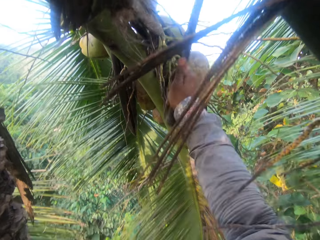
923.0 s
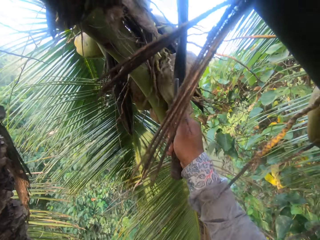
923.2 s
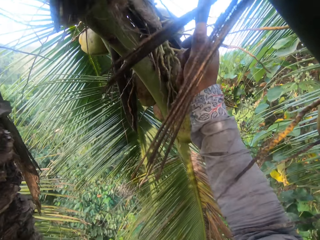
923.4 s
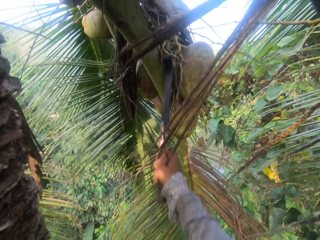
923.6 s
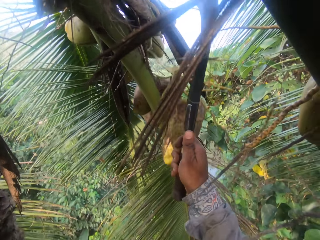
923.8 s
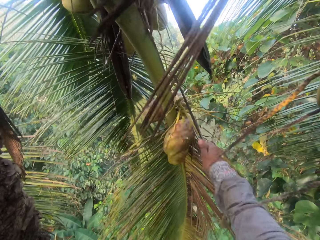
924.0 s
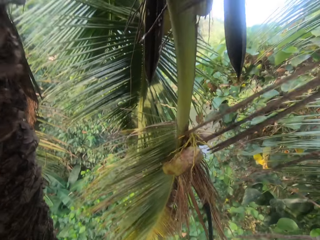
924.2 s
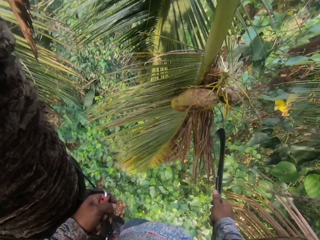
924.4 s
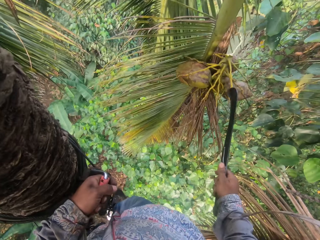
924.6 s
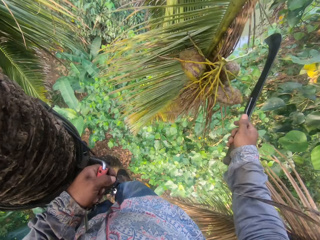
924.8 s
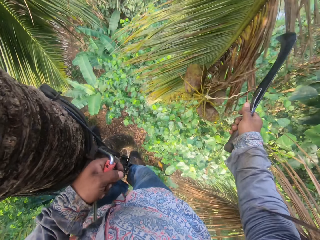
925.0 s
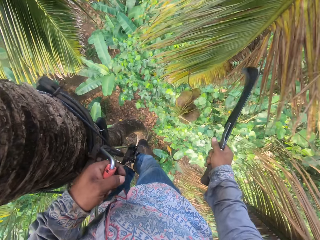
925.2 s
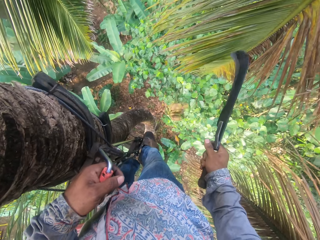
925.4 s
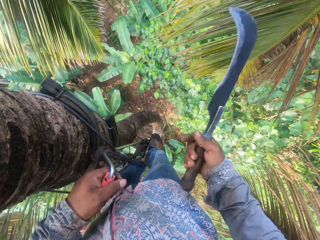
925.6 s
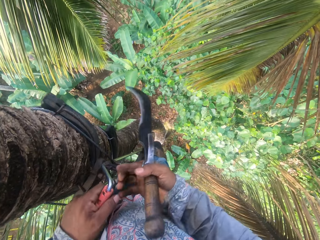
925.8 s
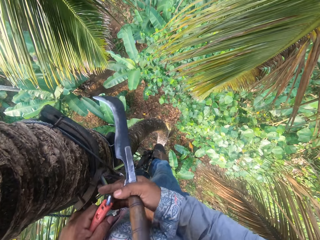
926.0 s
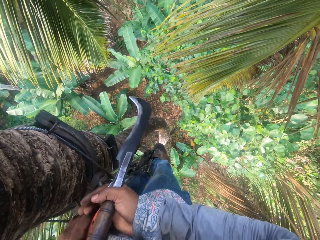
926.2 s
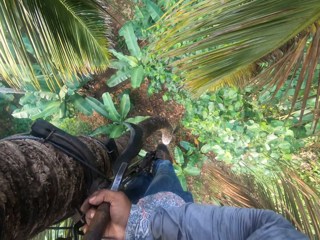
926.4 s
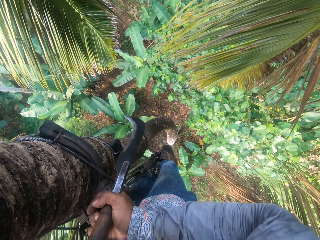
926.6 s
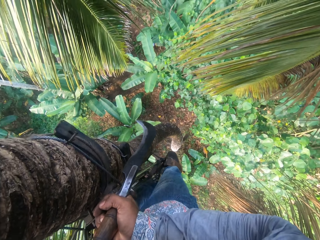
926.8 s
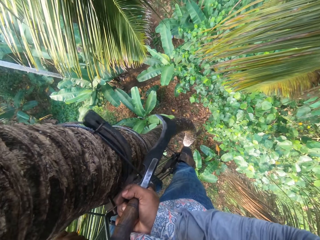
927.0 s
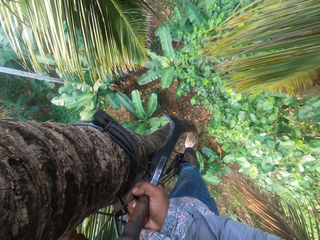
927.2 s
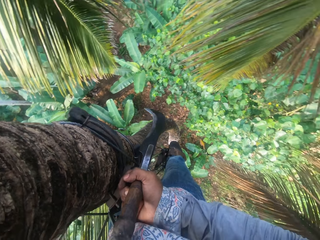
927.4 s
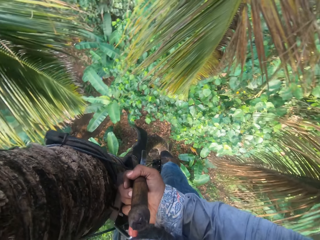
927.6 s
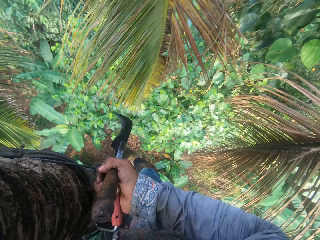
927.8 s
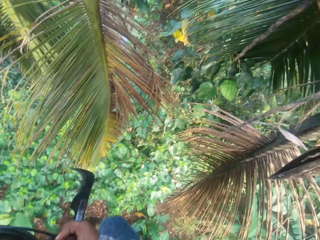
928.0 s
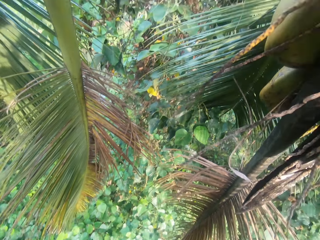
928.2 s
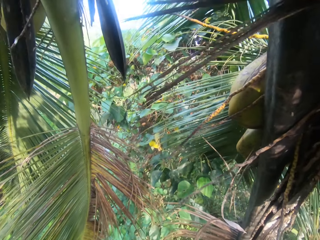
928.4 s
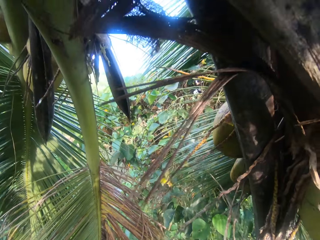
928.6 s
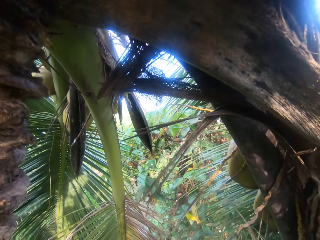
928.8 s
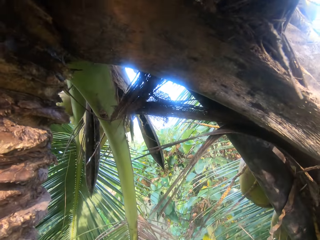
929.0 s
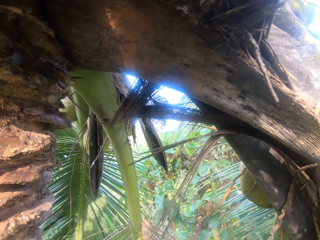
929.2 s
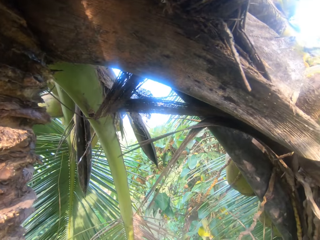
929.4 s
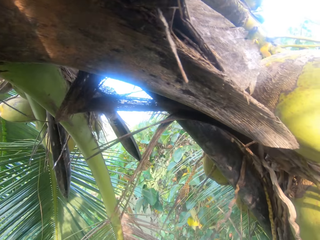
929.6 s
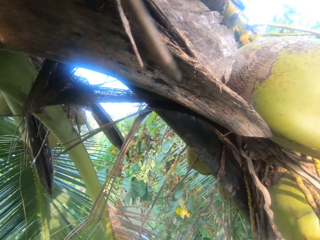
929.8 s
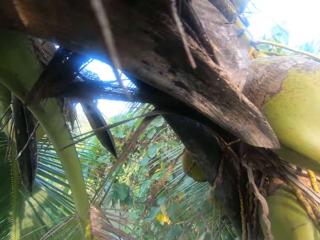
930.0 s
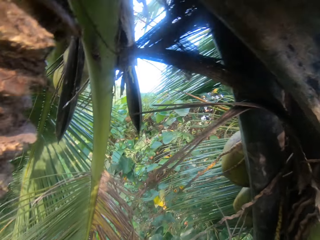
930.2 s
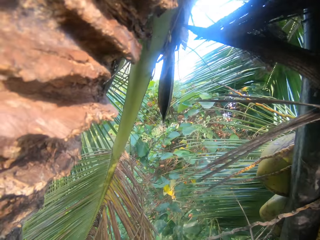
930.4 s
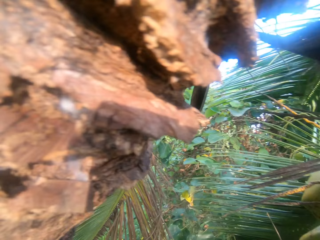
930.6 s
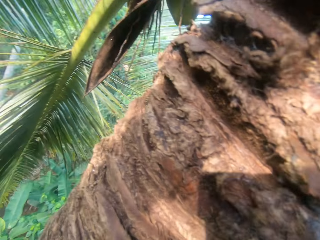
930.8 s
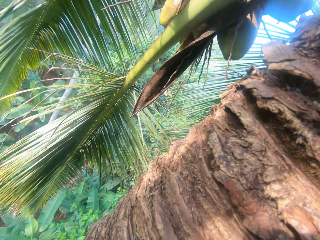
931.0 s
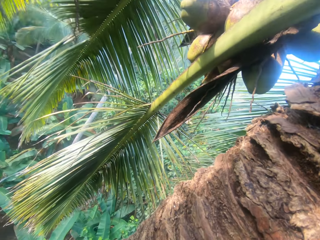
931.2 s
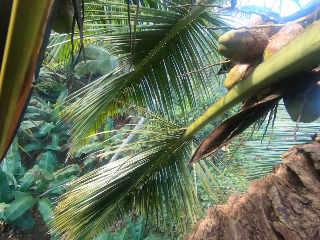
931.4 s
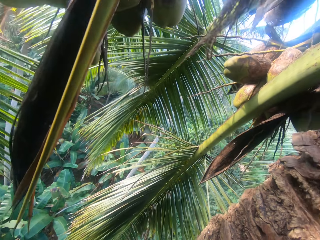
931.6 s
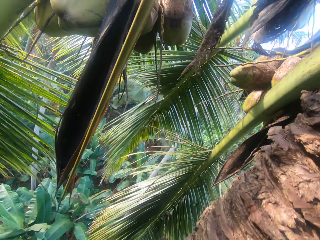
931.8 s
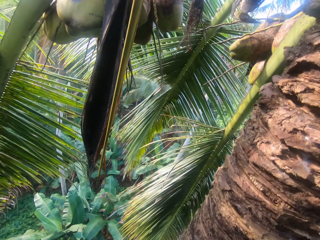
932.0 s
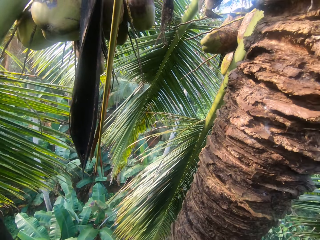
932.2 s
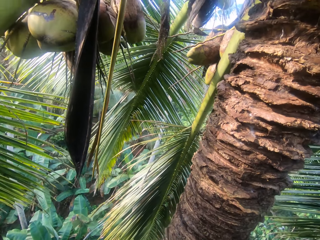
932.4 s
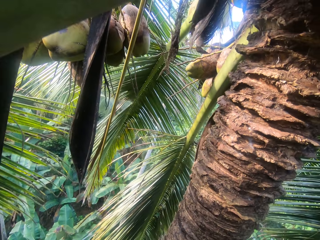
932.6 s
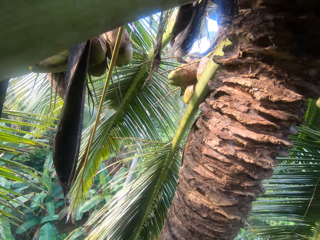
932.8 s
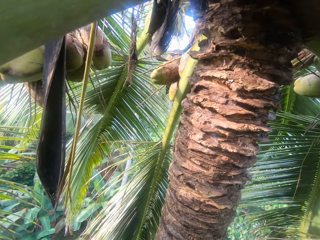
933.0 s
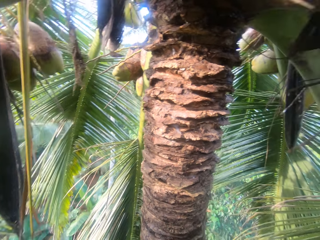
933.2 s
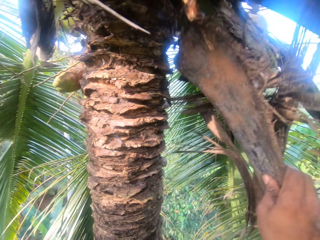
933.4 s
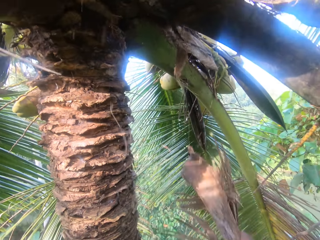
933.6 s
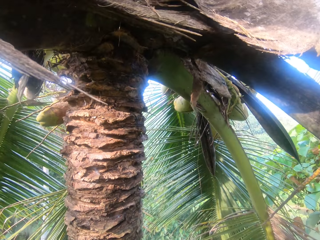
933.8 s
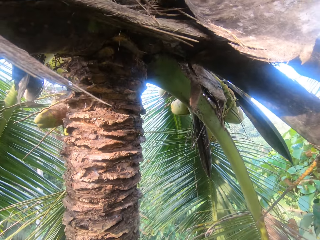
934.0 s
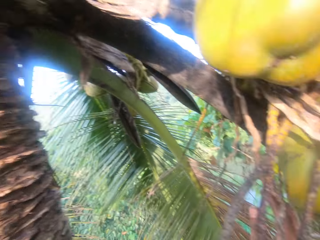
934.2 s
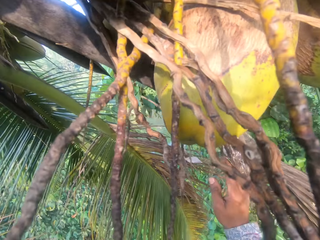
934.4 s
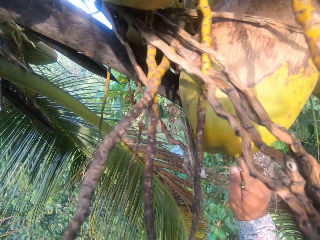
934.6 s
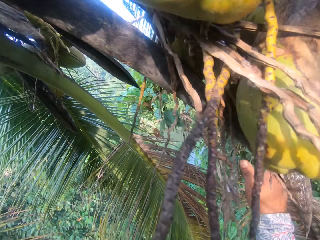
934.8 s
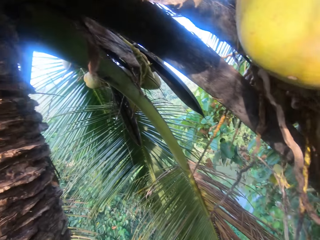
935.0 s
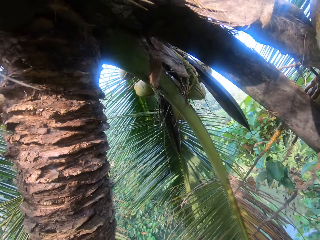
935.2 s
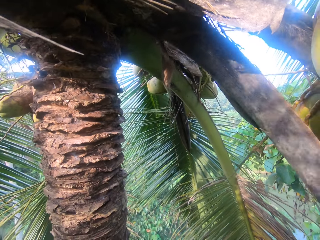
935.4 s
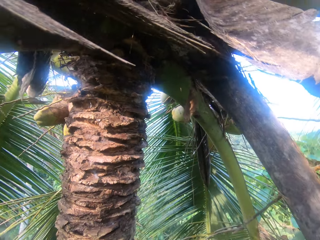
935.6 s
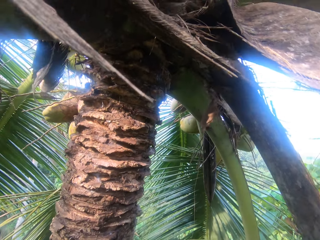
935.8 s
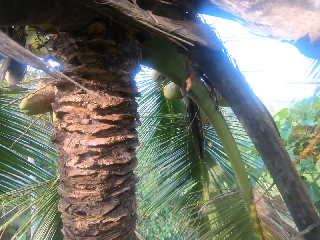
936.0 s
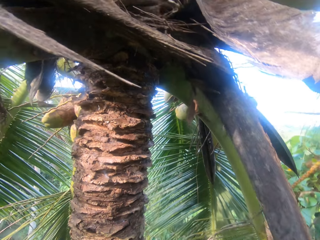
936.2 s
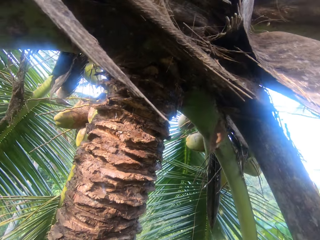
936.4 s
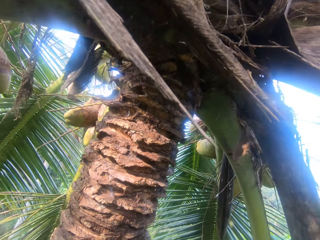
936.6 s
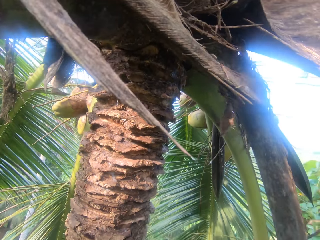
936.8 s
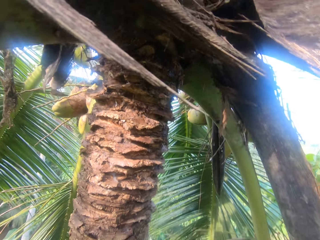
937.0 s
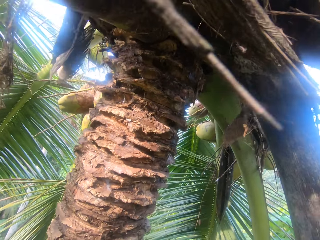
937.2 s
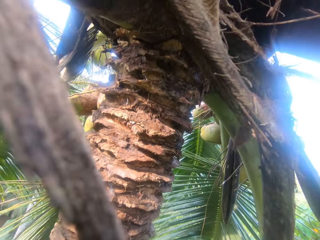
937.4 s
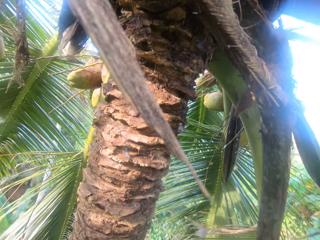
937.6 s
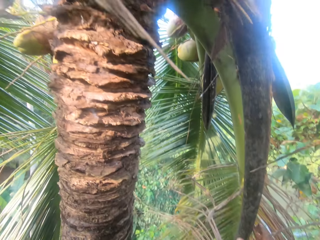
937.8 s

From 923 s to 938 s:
The camera wearer holds the treestand attachment with both hands. He pulls off a branch from the tree with his right hand. He pulls a branch from the tree with his right hand.

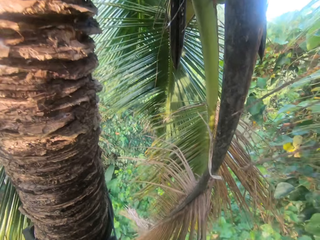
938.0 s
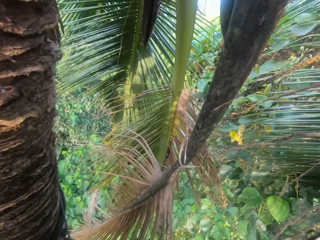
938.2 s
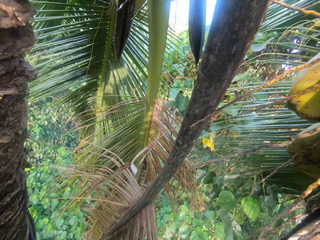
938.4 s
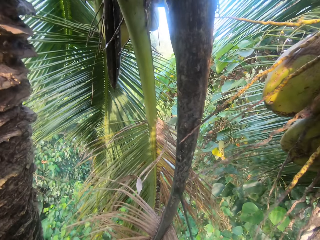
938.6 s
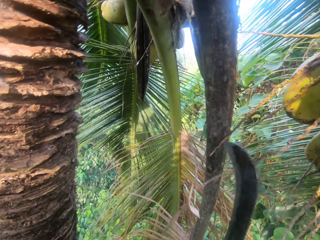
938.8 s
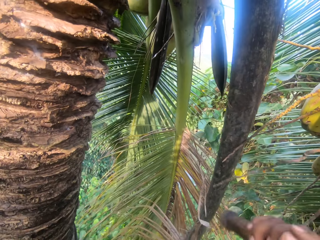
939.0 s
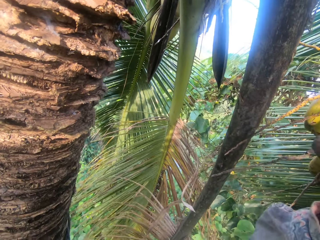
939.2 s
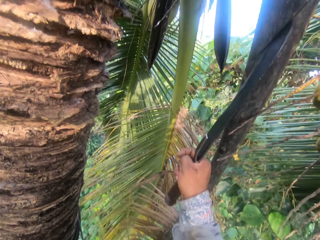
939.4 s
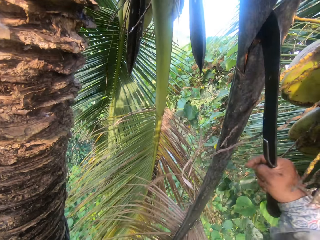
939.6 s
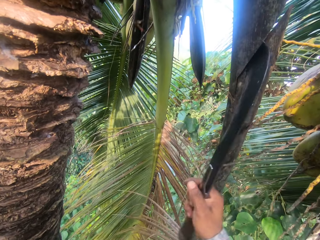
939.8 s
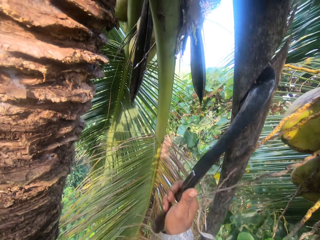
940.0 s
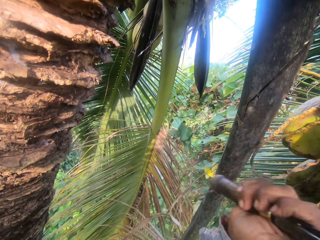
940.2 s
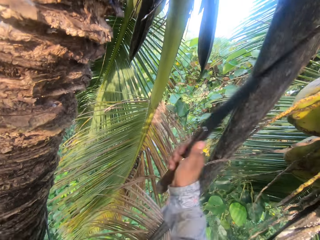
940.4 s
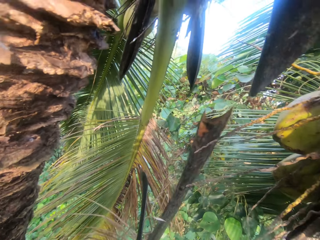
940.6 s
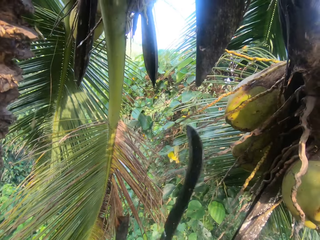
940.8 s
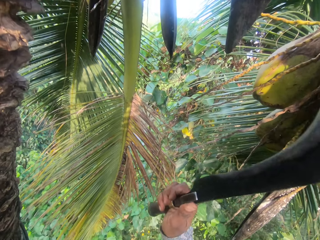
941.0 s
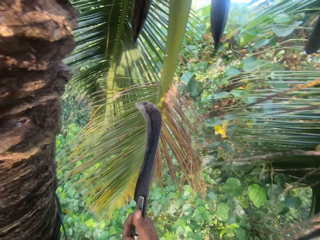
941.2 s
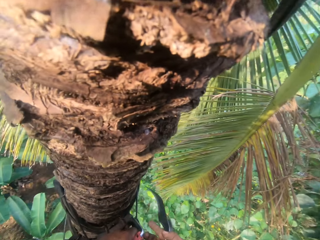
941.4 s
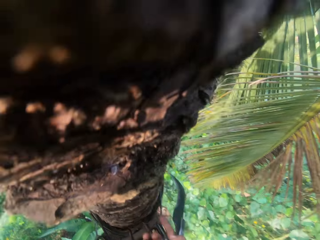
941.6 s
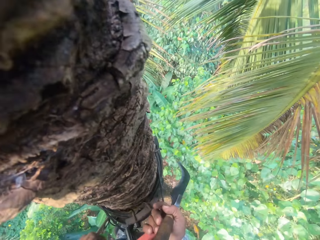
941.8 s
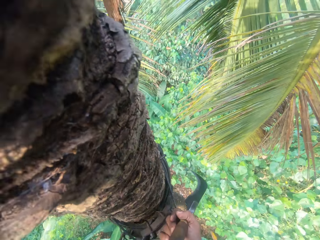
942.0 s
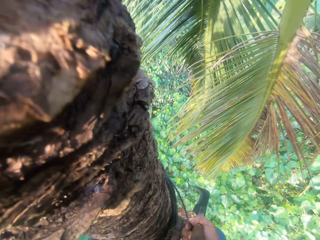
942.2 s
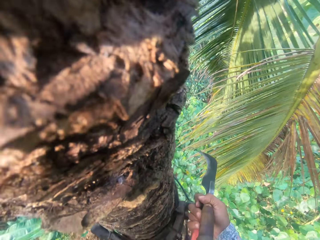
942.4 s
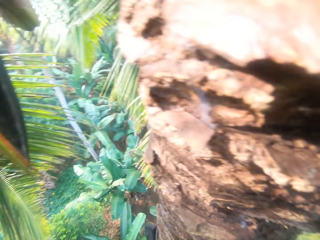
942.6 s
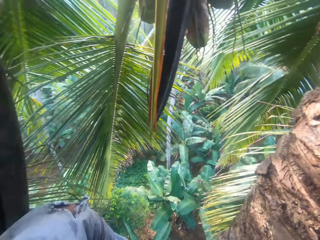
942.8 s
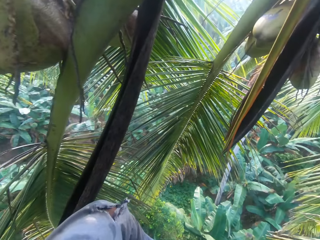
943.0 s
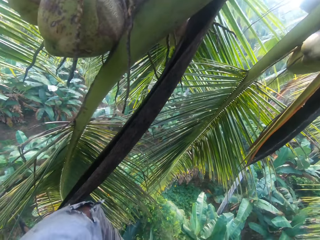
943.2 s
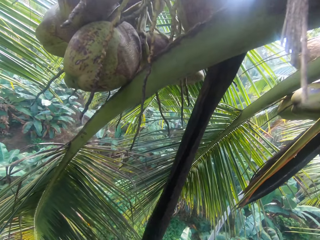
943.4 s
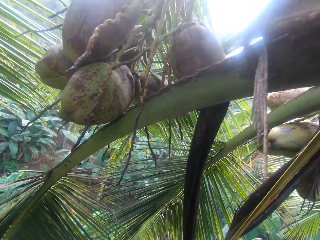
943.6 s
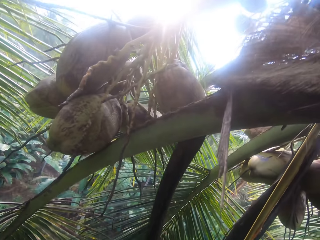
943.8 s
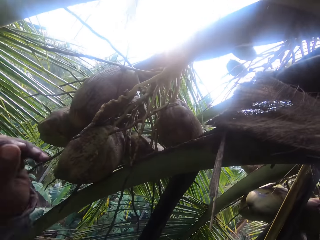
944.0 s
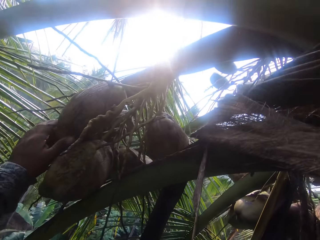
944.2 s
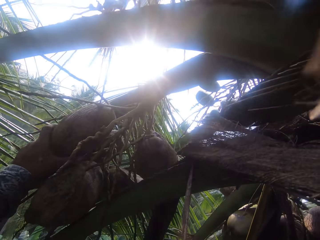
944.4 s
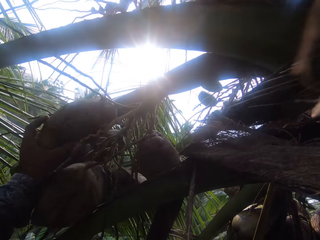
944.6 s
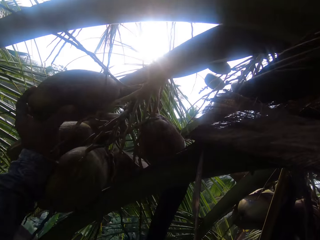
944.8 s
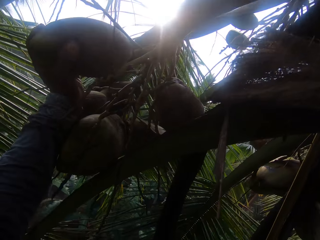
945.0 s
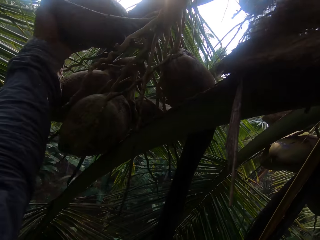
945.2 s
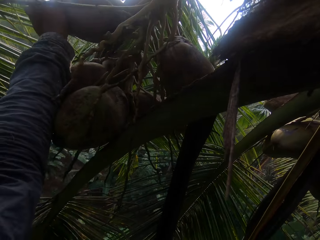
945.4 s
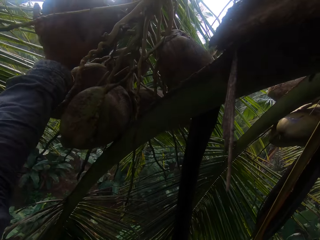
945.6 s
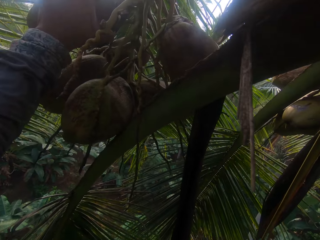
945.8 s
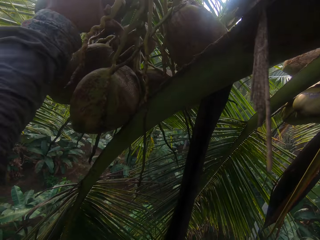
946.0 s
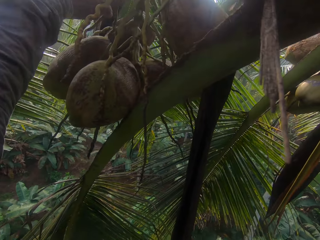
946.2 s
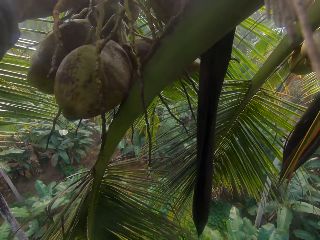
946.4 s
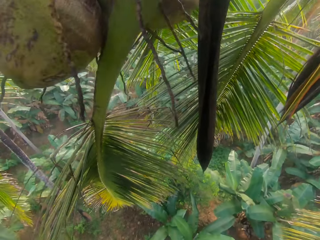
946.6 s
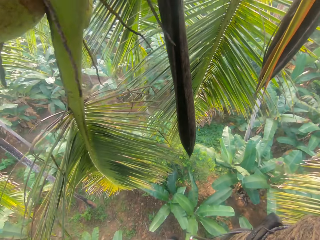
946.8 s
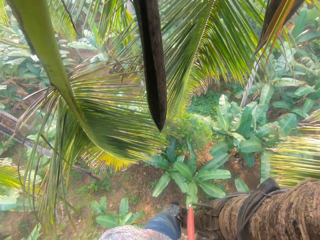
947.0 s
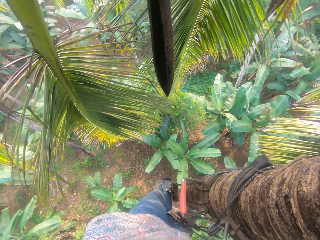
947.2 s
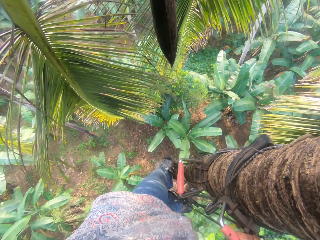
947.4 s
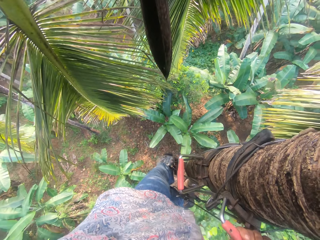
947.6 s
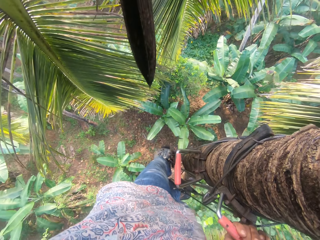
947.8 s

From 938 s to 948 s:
The camera wearer cuts the branch of the tree with the cutlass in his right hand. He moves a branch of the tree with his left hand. He holds a coconut on the tree with his left hand. He picks the coconut on the tree.
